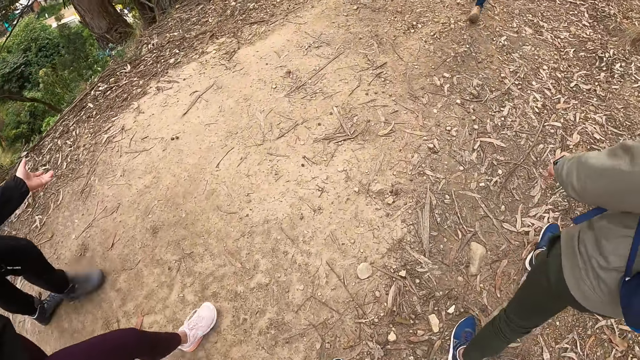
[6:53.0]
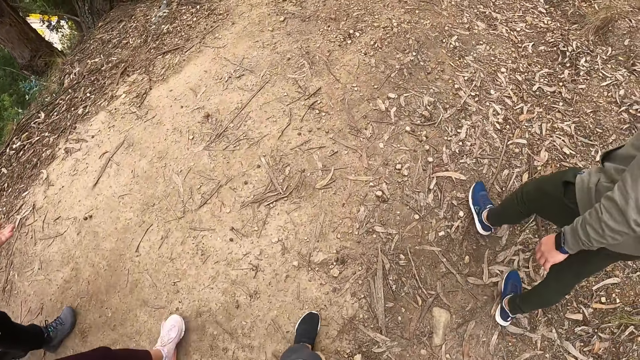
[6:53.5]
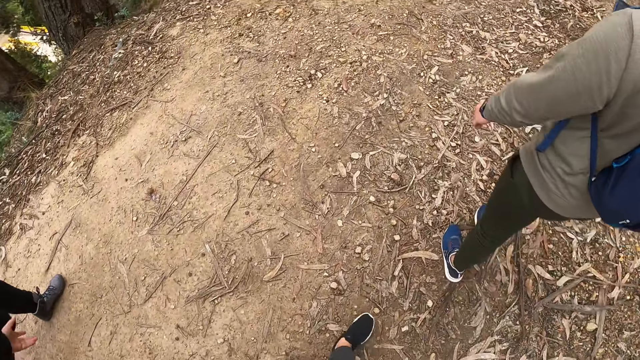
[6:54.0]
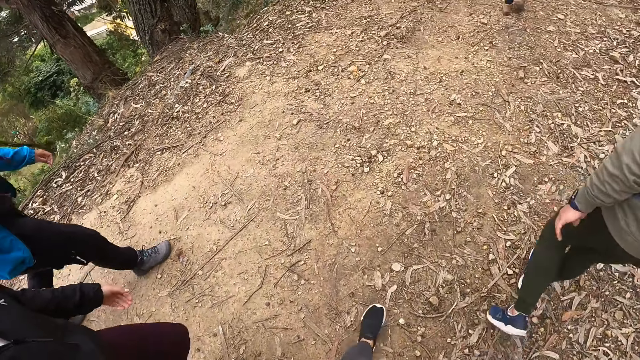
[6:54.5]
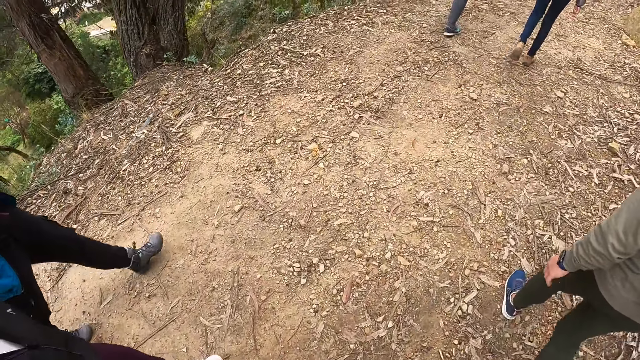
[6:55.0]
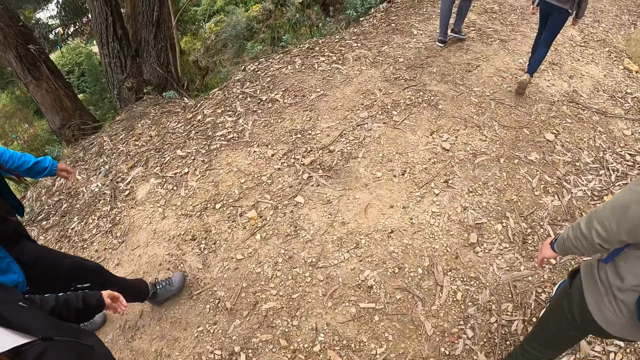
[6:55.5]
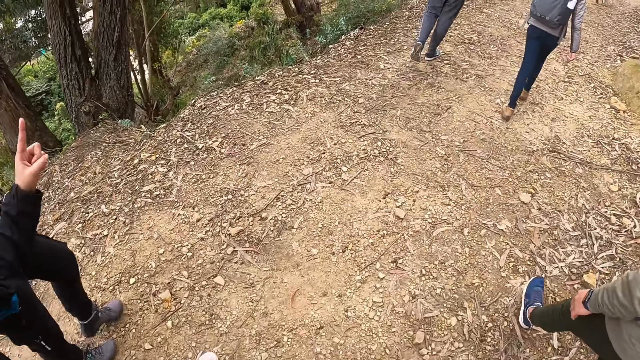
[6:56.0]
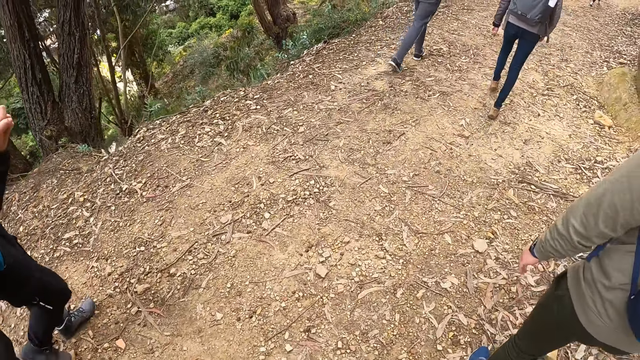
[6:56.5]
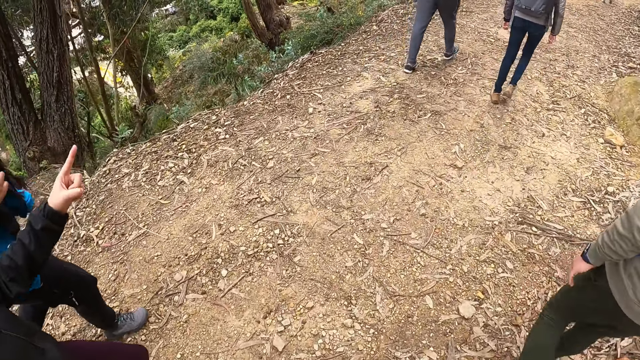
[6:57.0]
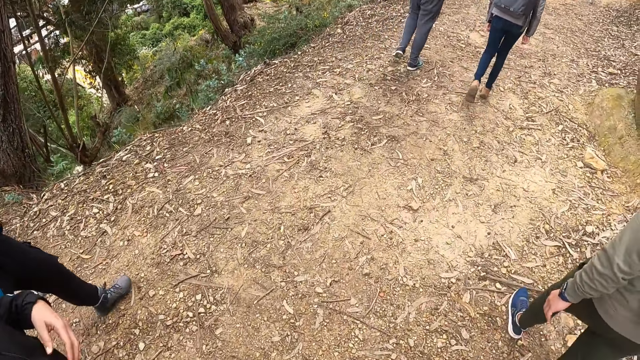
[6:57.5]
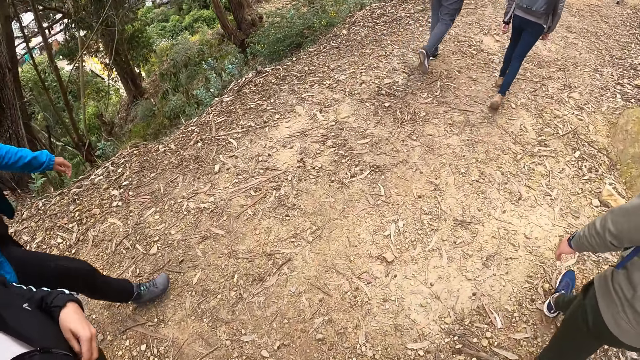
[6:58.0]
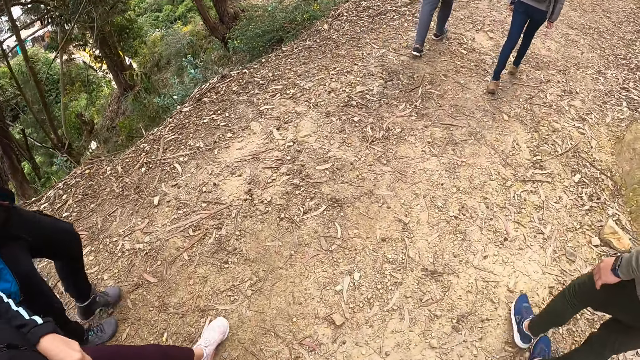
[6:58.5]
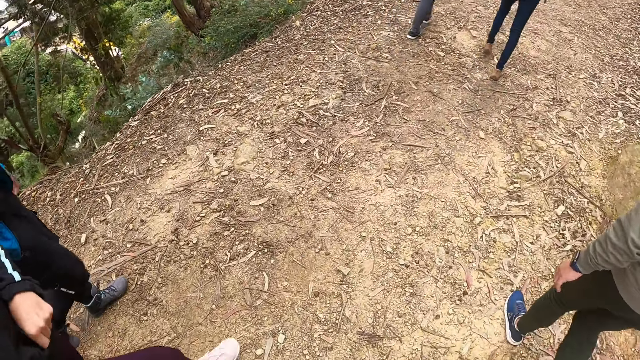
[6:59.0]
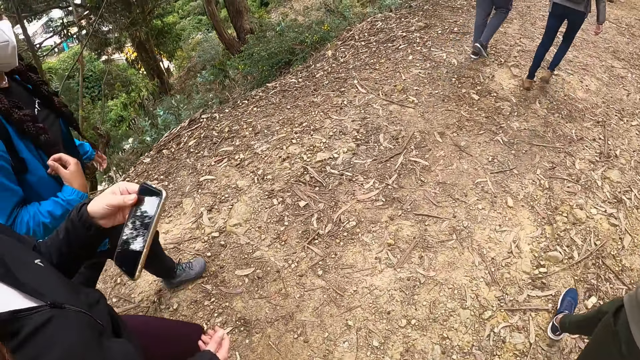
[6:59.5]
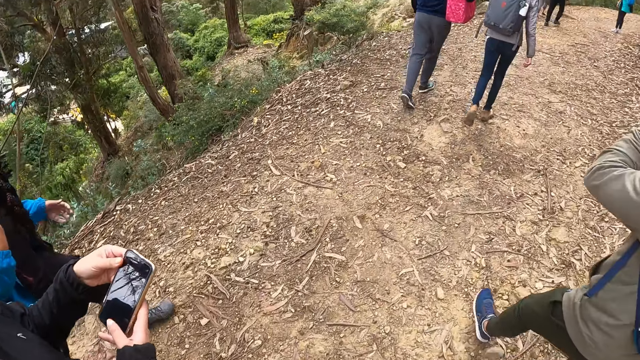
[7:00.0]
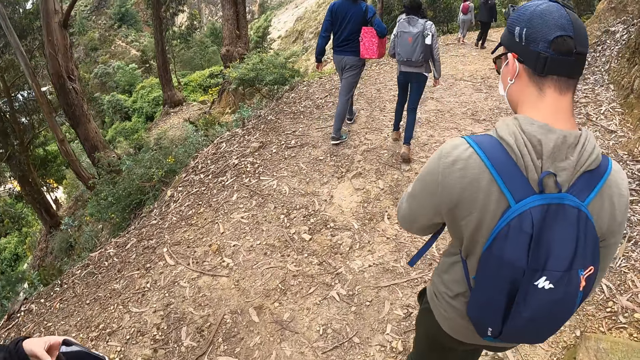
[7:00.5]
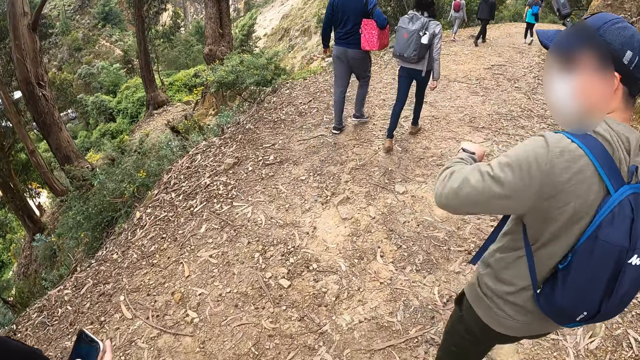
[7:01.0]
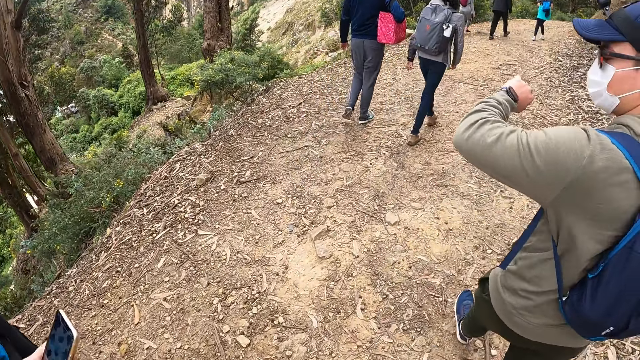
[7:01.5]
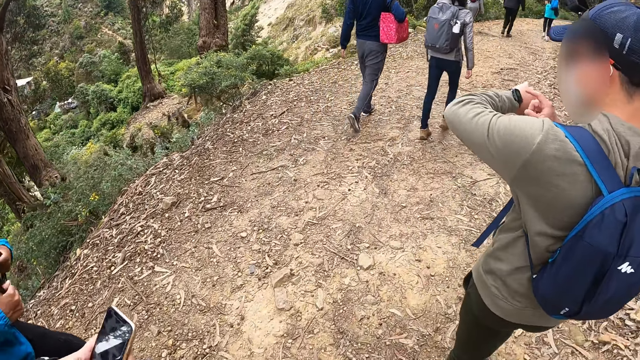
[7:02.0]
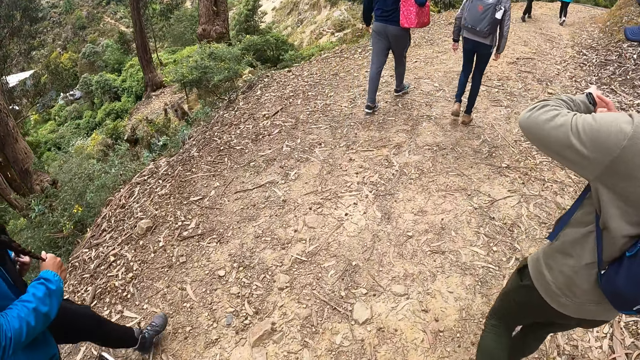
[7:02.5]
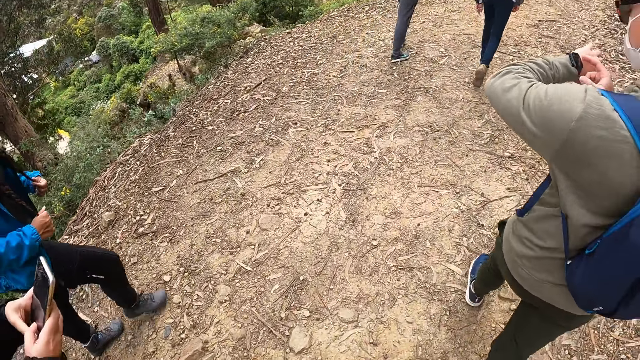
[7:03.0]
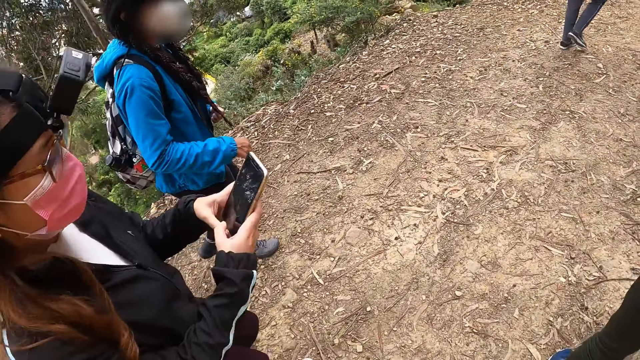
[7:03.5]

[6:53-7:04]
The woman removes a phone from her jacket pocket with her left hand. The woman holds the phone with her hands. Another woman holds her hair with her right hand. The first woman turns the phone in her left hand with her right hand. A man operates a smart watch on his left wrist with his right hand. The first woman operates the phone with her hands.

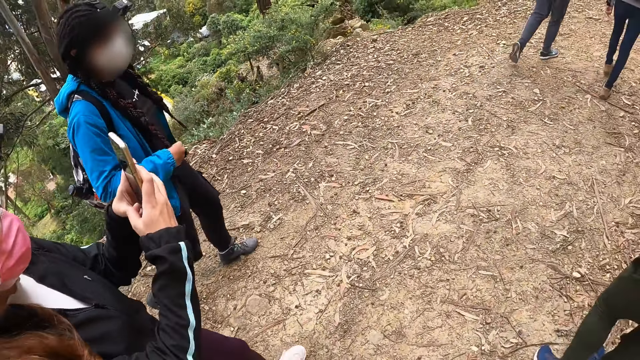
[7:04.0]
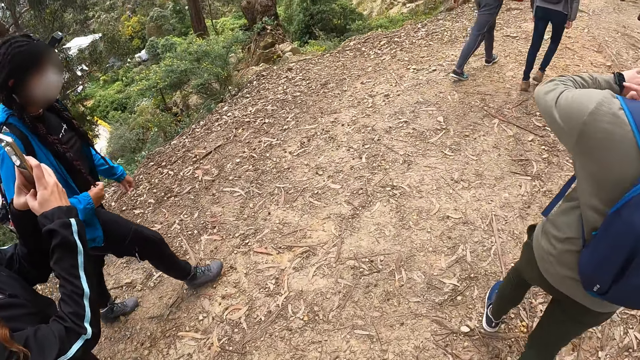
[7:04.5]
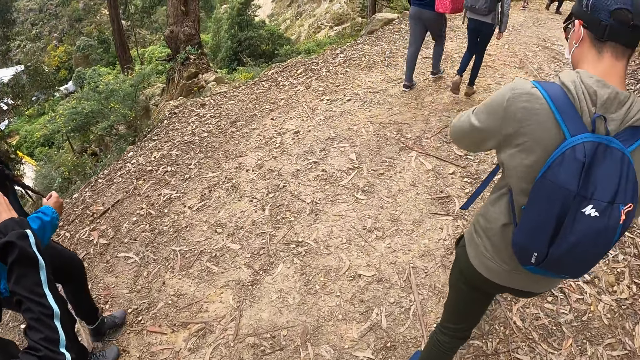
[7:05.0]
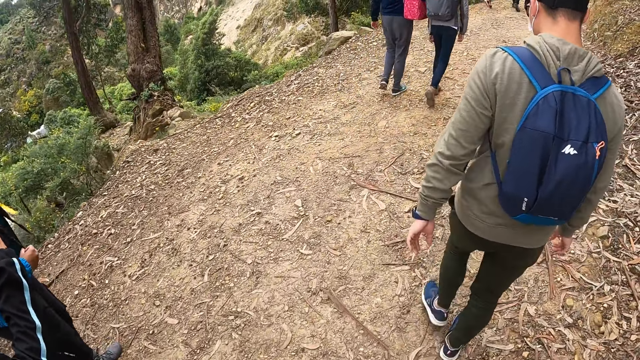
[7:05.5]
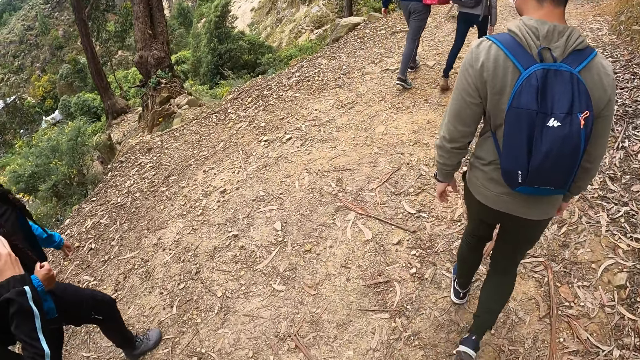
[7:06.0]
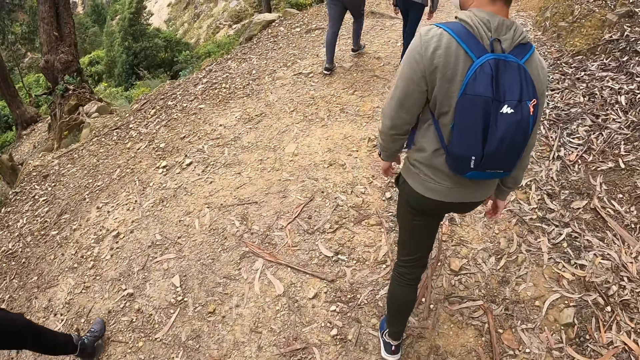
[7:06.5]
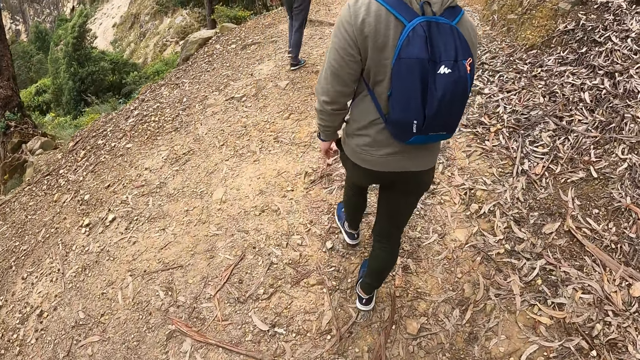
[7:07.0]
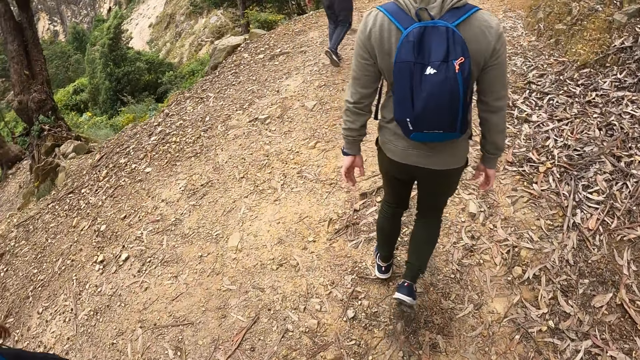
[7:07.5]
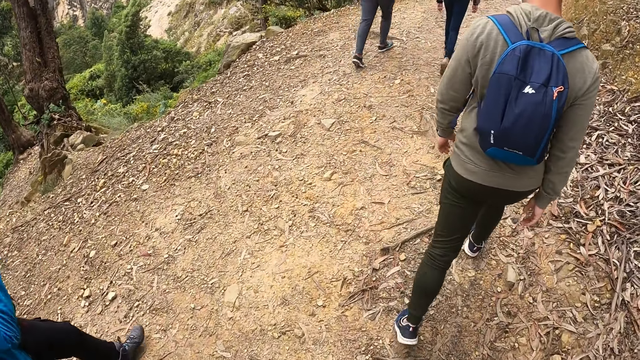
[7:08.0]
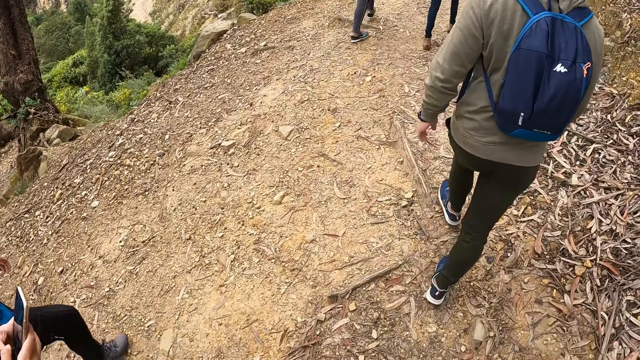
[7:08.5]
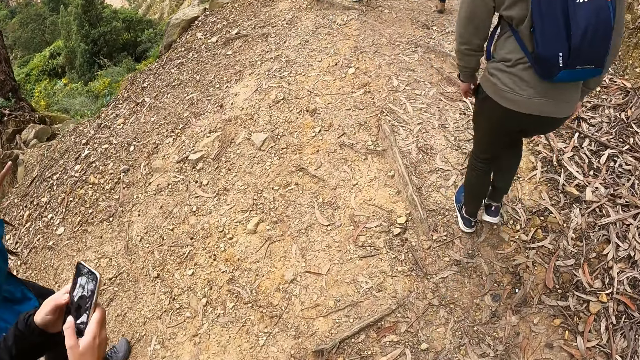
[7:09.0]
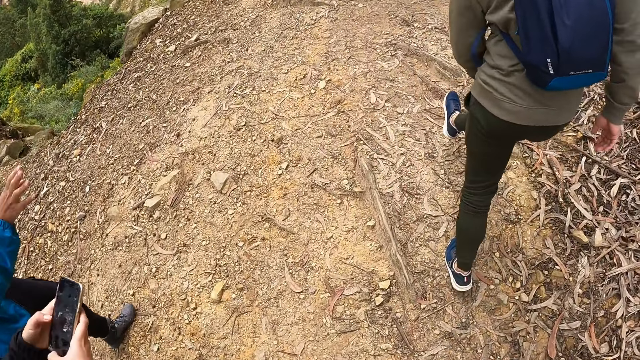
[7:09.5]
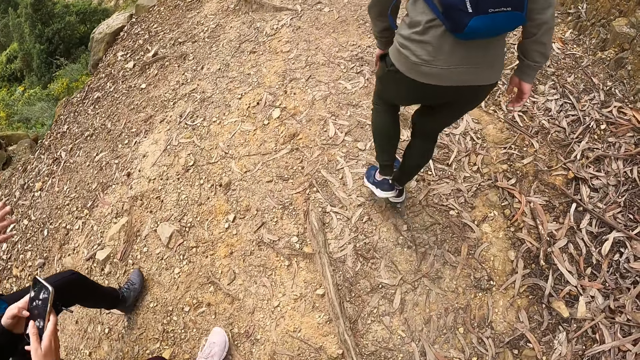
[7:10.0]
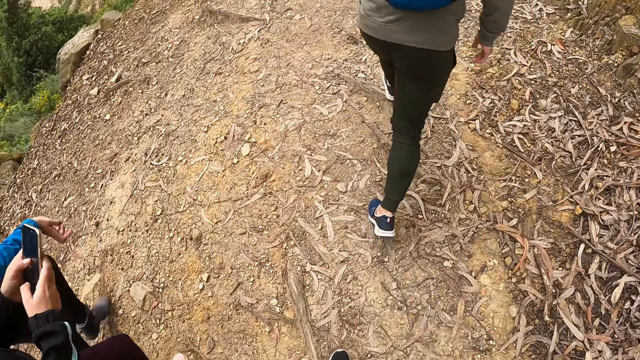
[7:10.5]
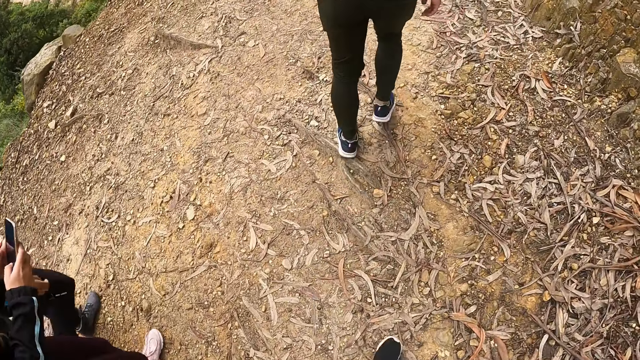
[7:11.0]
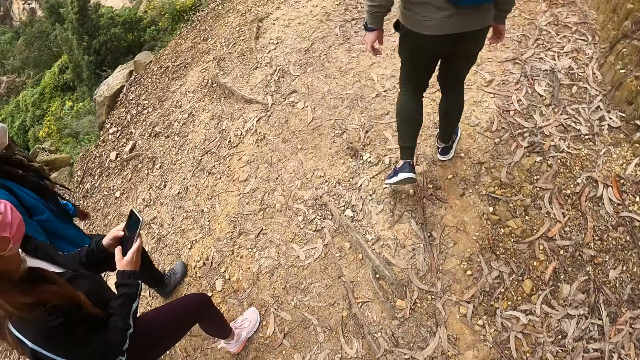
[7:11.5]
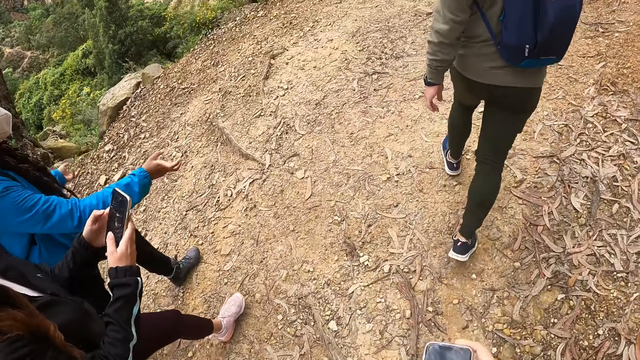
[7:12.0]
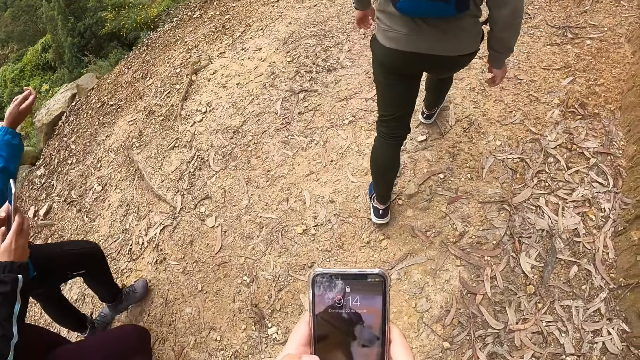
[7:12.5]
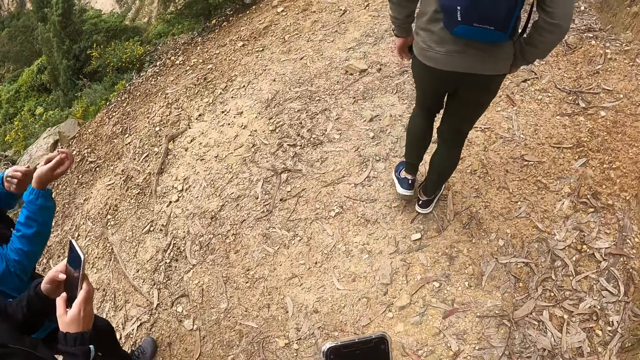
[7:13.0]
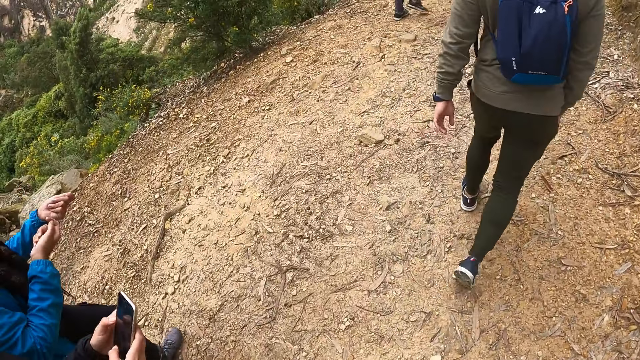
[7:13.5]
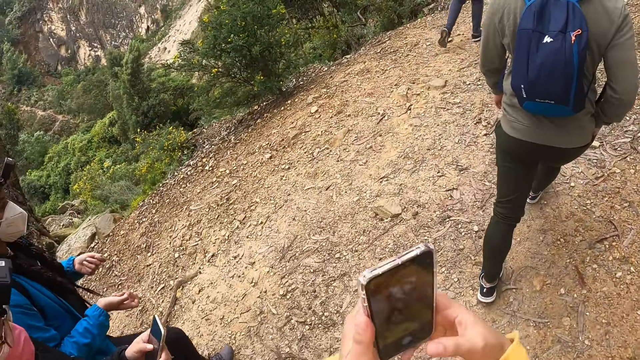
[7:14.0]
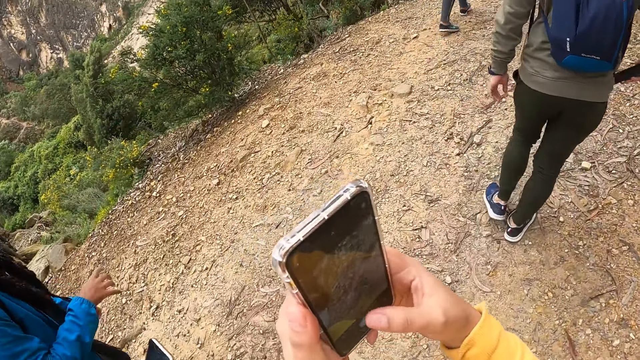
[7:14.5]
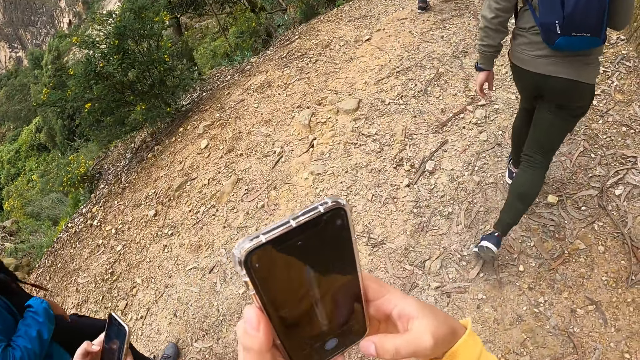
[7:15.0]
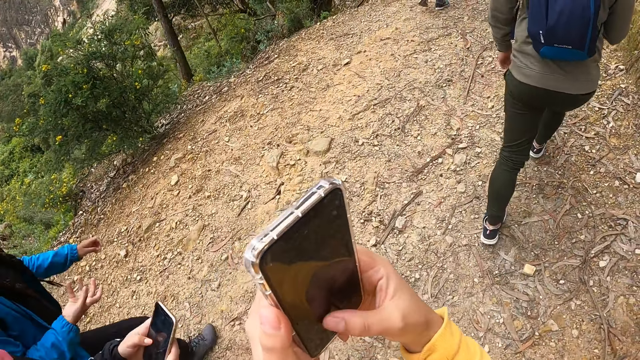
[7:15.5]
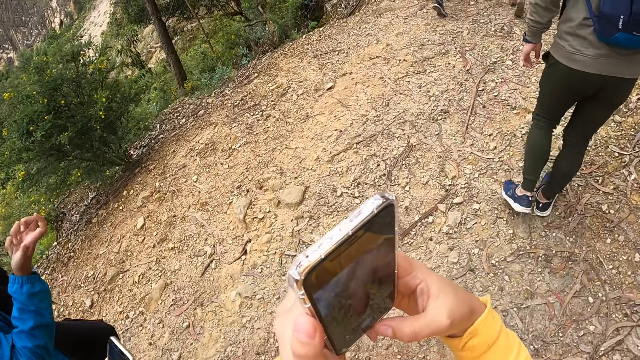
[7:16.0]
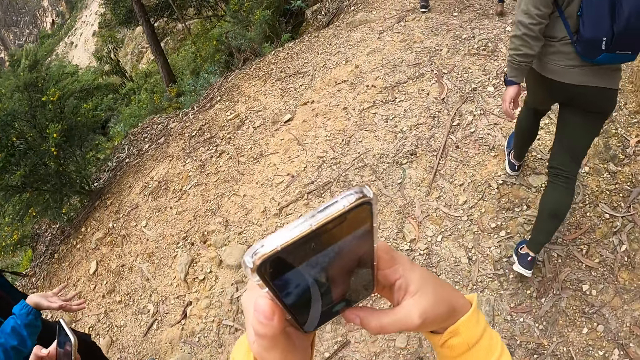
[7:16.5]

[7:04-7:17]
The camera wearer looks aside. She looks forward. She walks. She operates a phone with her hands and moves the phone forward. She looks at the phone. She moves the phone back. She presses the phone in her left hand with her right hand. She moves the phone up. She operates the phone.
